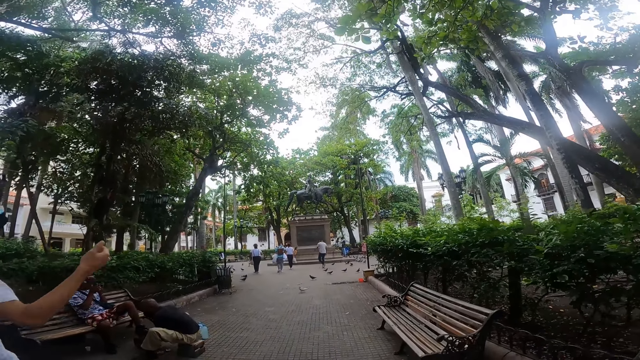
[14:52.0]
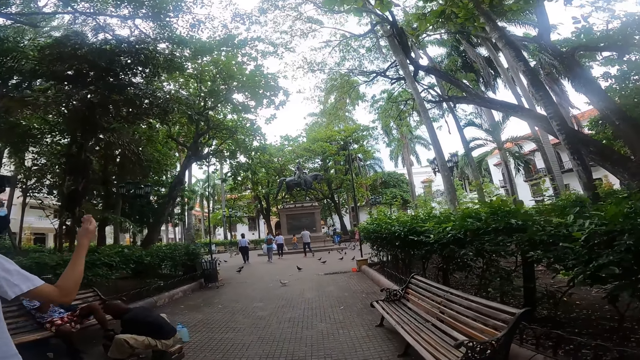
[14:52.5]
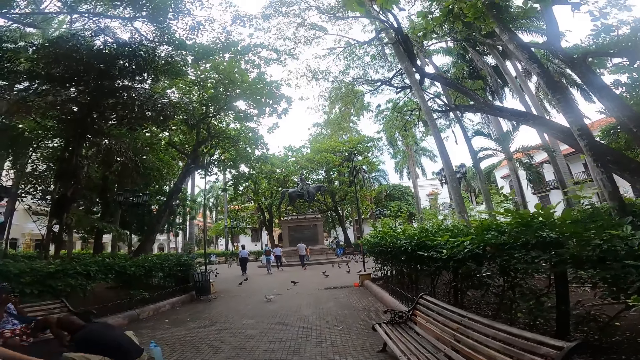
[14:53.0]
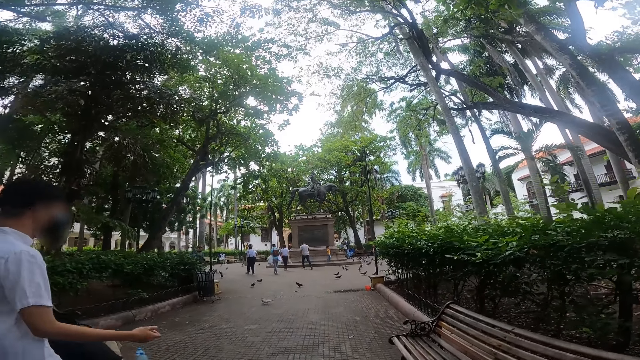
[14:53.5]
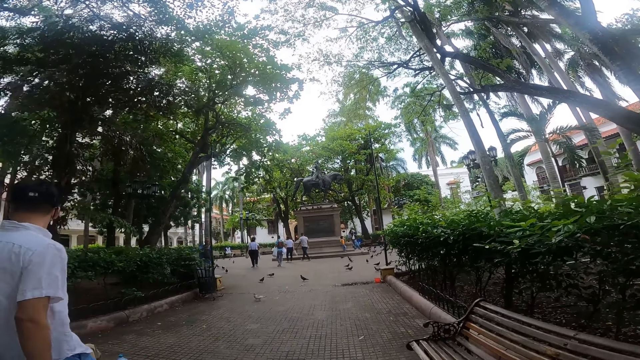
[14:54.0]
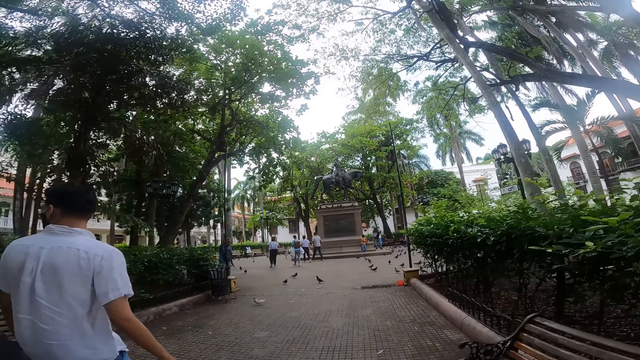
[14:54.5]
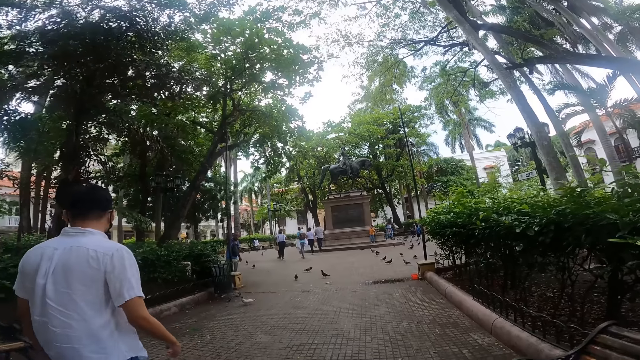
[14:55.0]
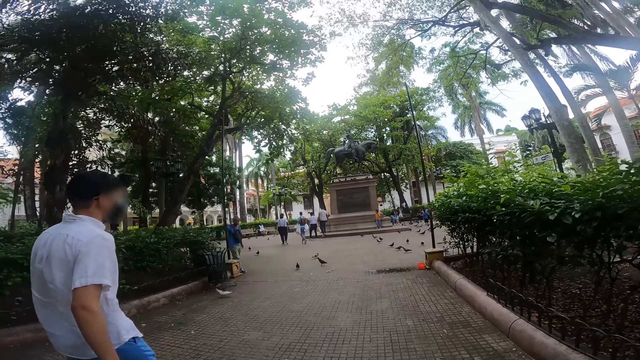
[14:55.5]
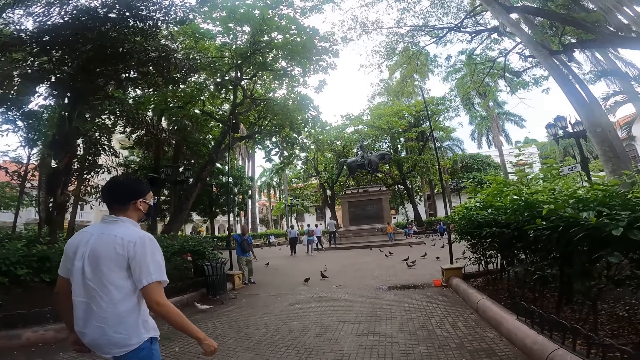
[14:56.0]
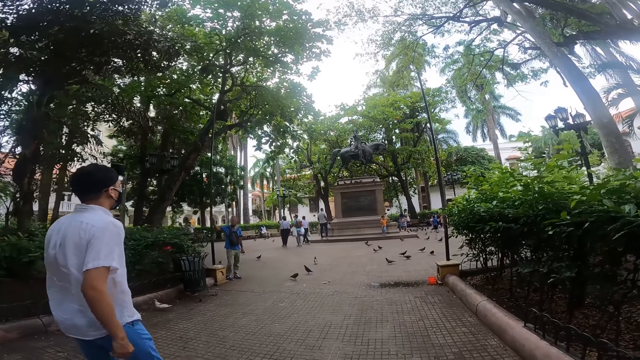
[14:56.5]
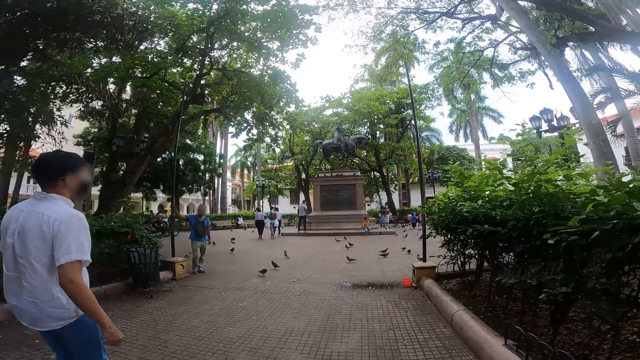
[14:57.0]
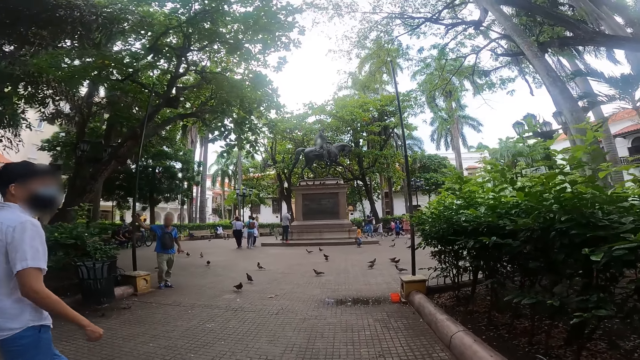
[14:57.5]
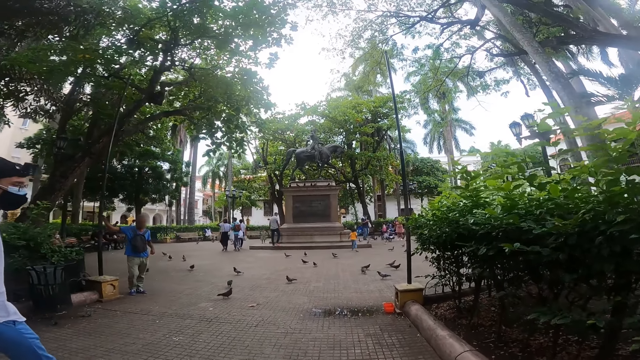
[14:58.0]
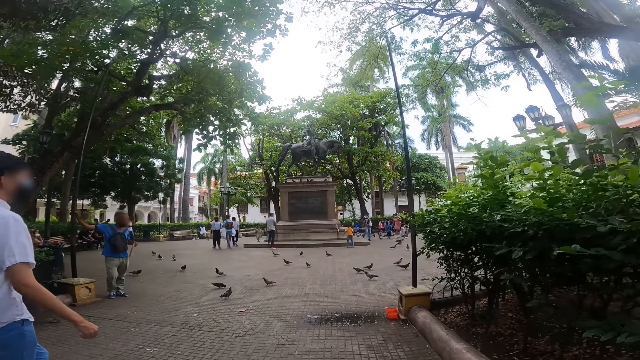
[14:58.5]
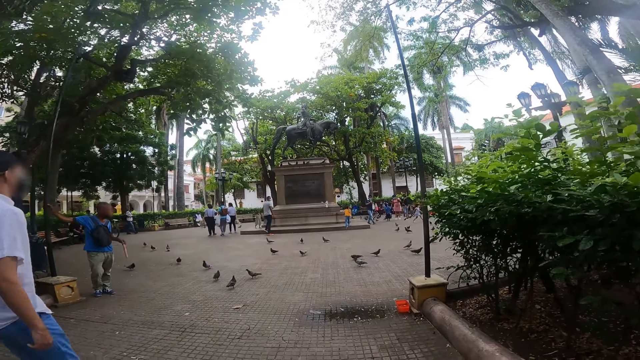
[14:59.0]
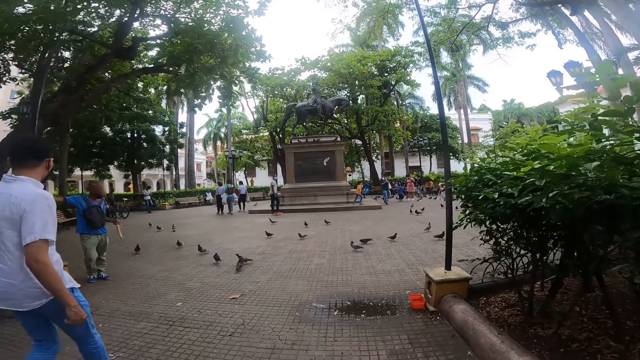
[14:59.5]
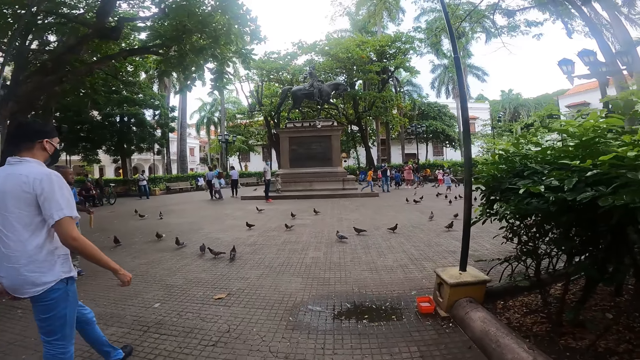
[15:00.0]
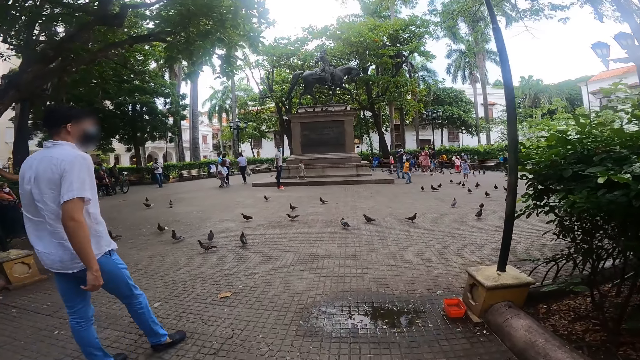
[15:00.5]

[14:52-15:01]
The camera wearer moves the right hand. They move around.

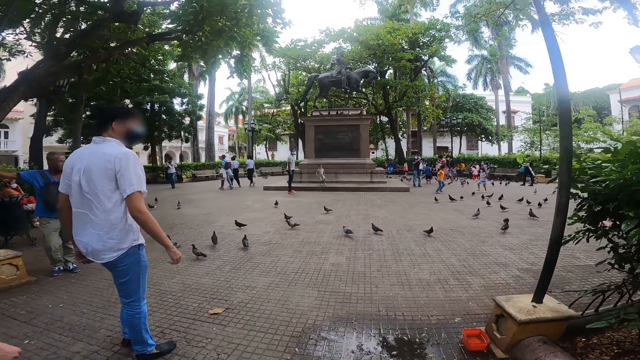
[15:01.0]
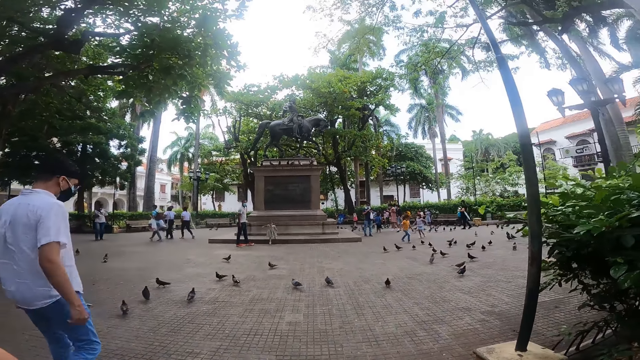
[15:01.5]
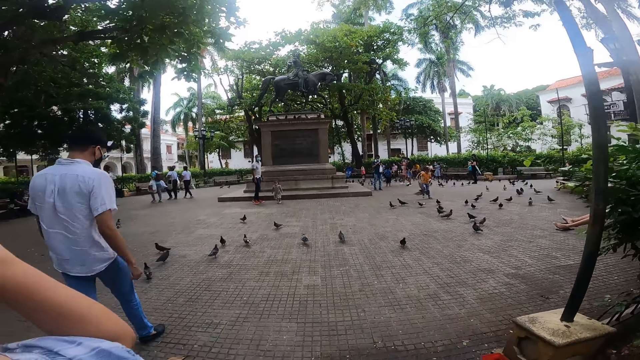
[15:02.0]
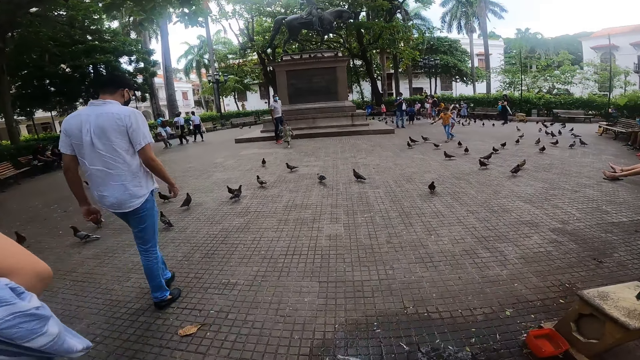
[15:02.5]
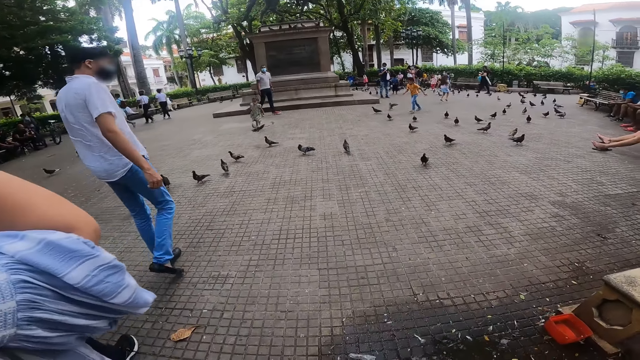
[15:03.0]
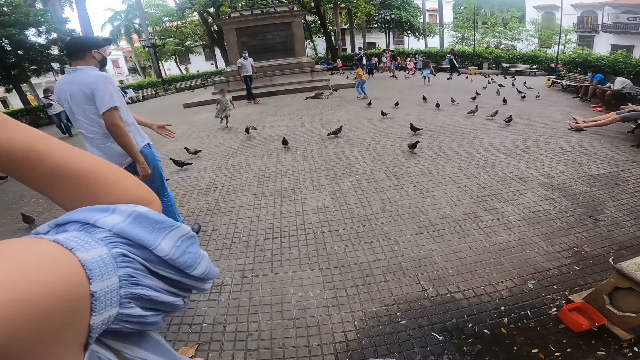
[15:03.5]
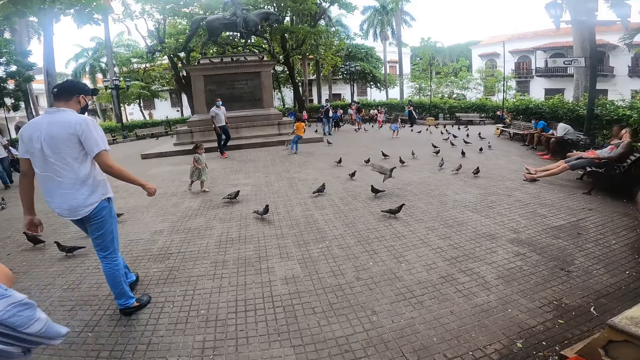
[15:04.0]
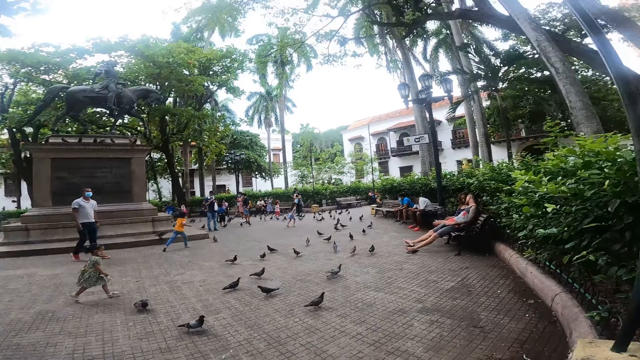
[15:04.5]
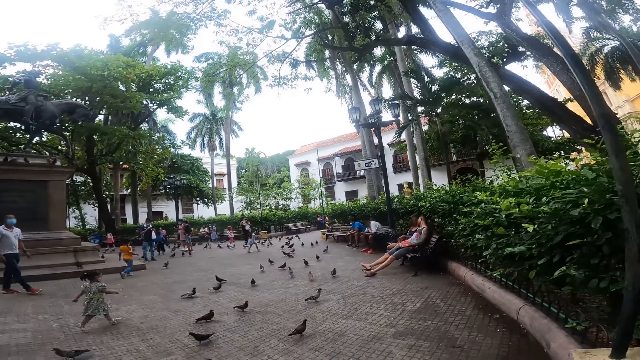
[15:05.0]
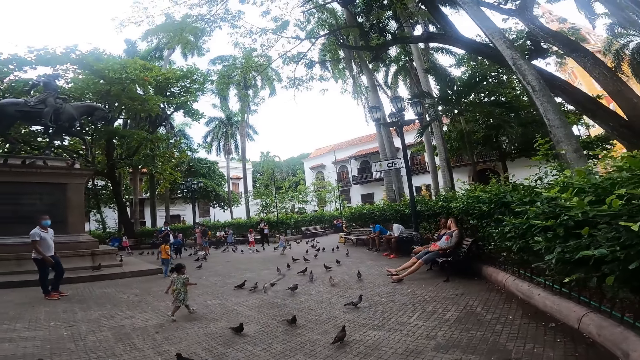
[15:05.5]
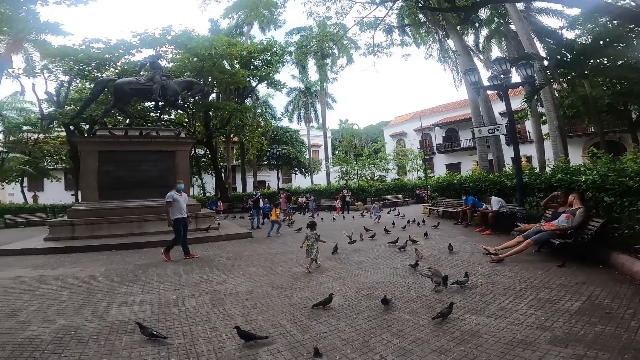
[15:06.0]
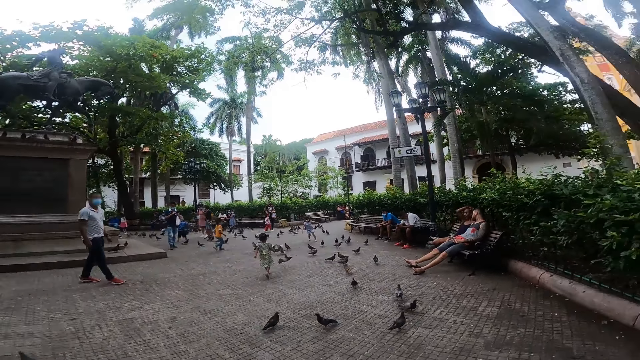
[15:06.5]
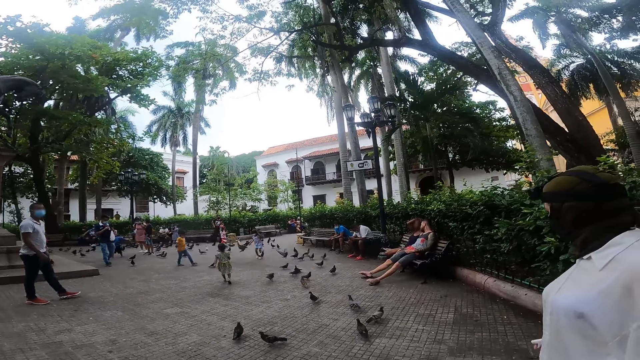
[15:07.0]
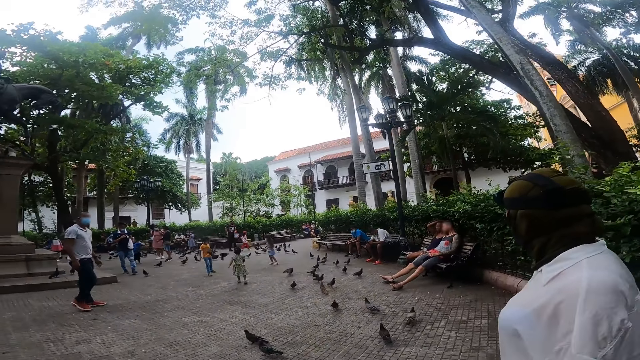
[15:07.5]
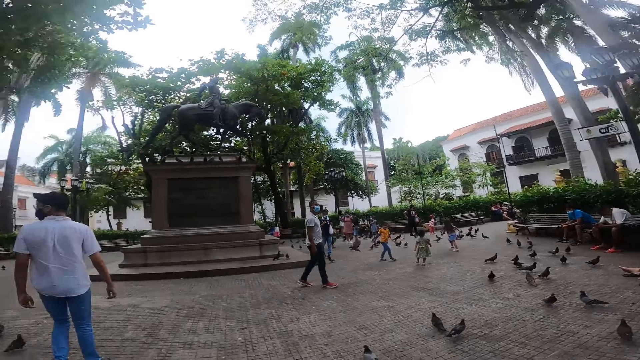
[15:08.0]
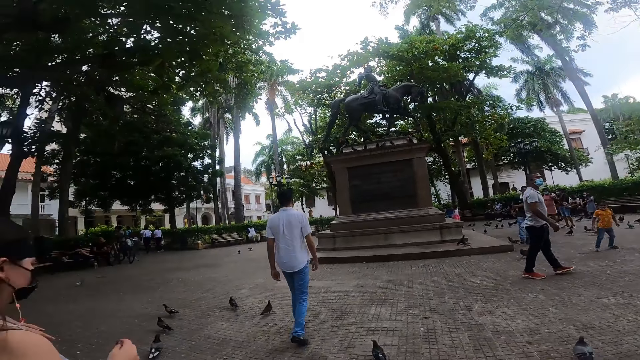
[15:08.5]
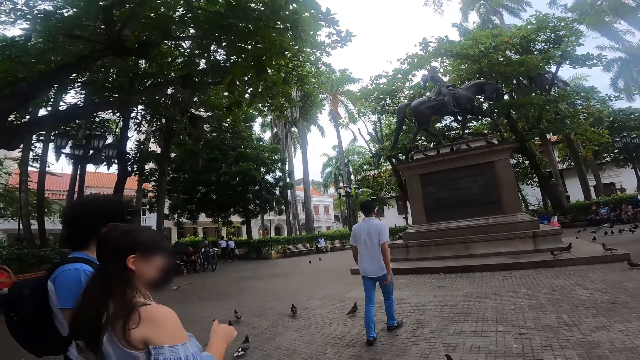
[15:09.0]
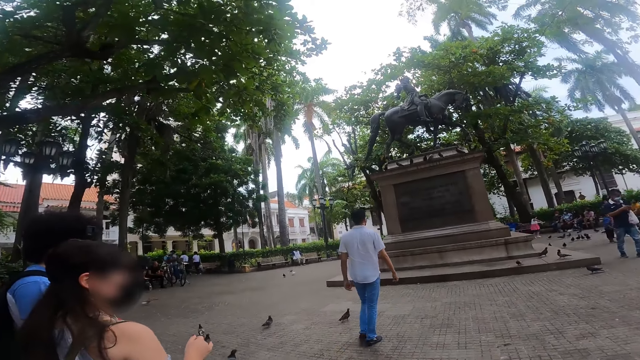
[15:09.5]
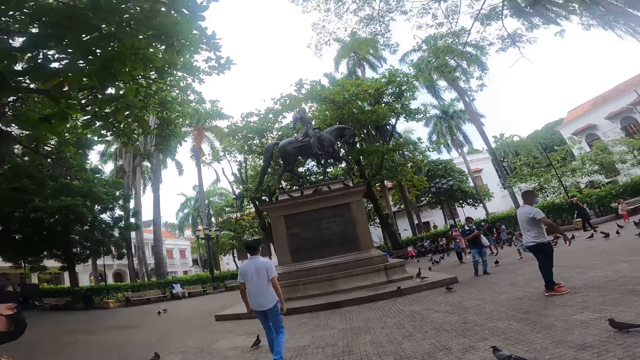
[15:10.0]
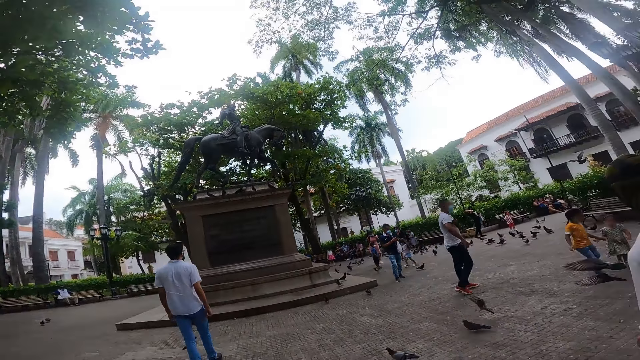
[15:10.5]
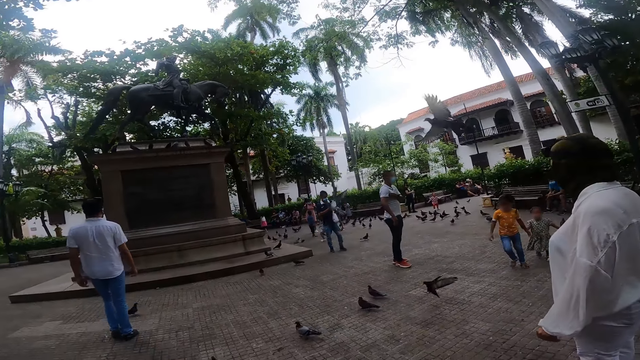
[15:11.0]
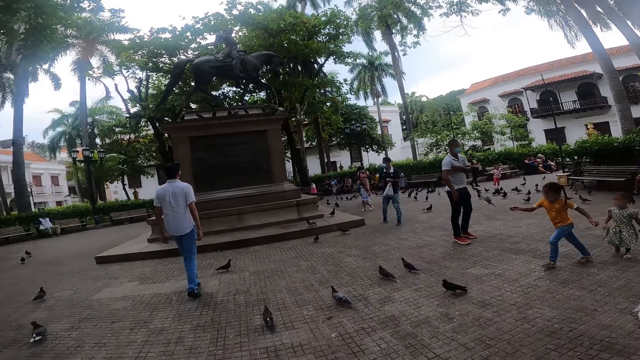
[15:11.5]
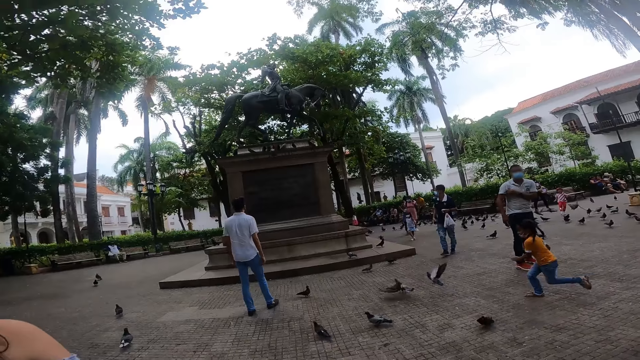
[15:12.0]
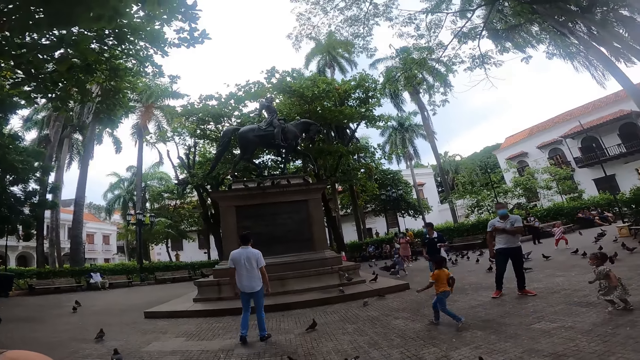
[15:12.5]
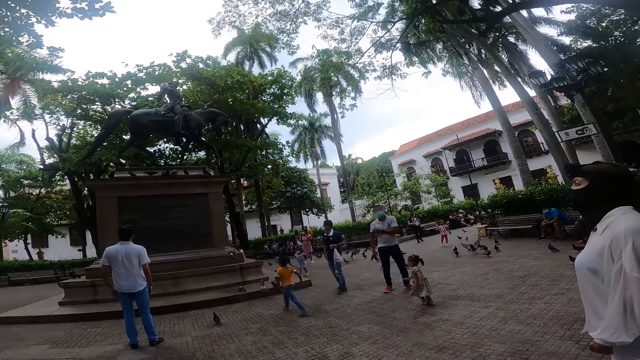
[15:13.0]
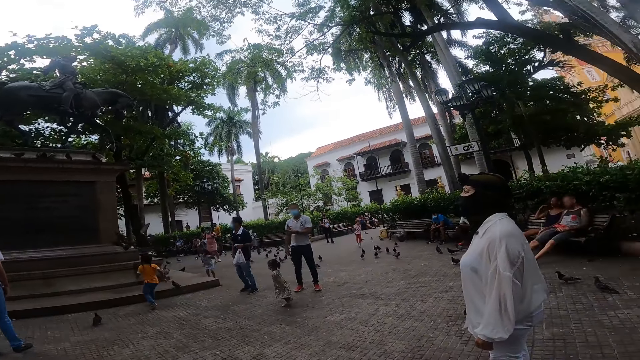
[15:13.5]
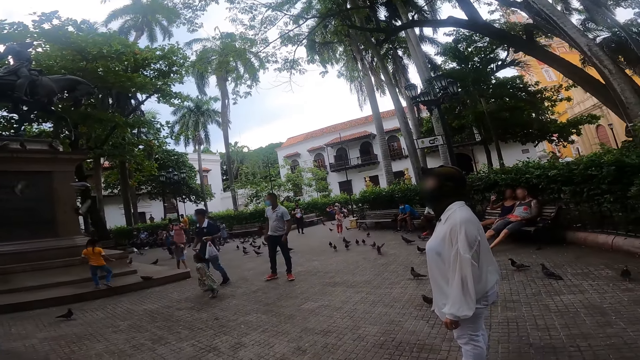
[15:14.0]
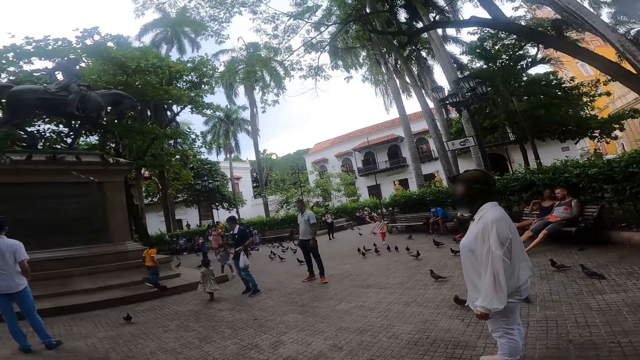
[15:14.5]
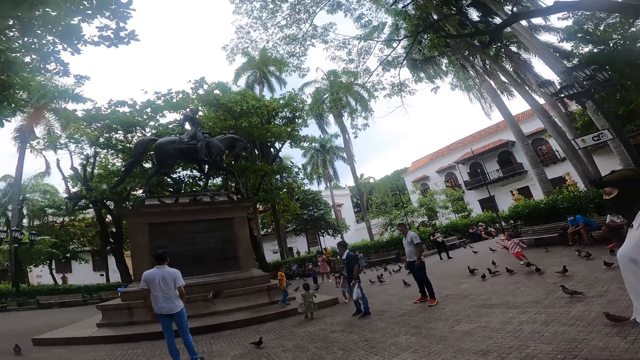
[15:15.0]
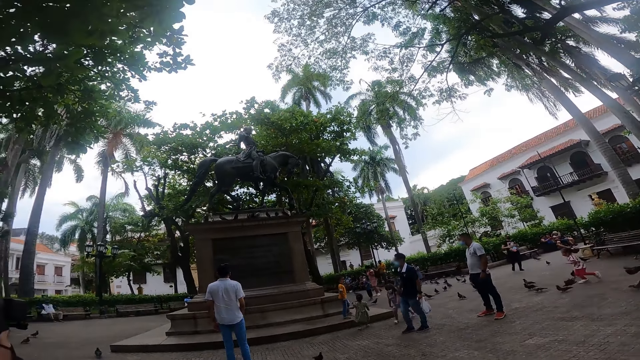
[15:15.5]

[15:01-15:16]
The camera wearer walks into an open space with pigeons with a woman, a man, another man and another woman. They move the left hand. They move around. A person moves around. Another person moves around. Yet another person moves around.
